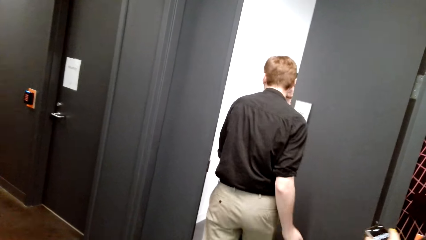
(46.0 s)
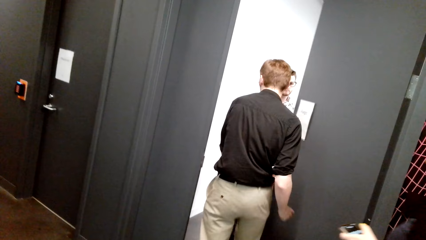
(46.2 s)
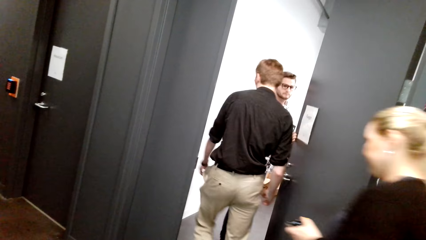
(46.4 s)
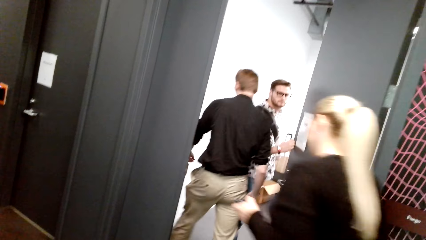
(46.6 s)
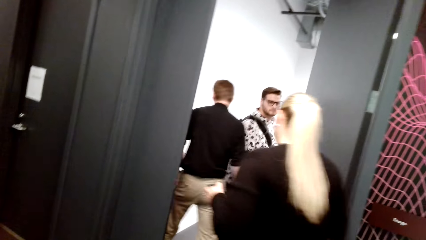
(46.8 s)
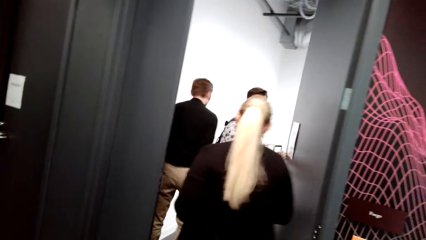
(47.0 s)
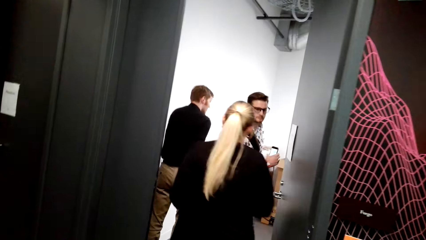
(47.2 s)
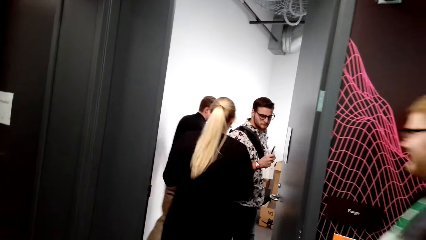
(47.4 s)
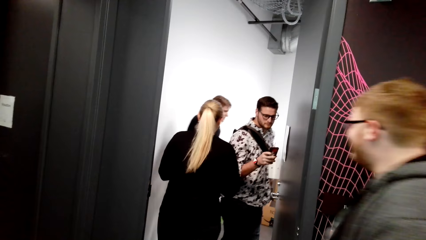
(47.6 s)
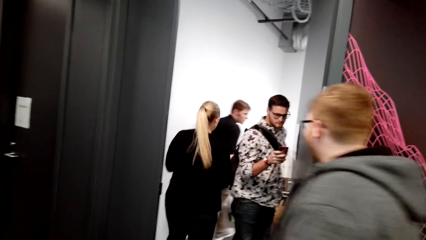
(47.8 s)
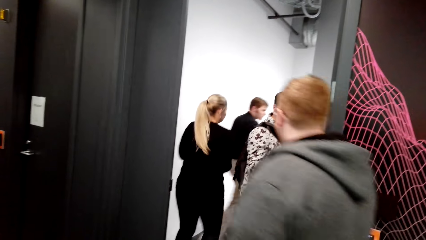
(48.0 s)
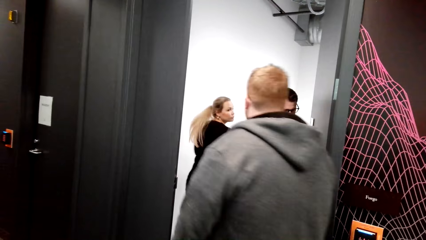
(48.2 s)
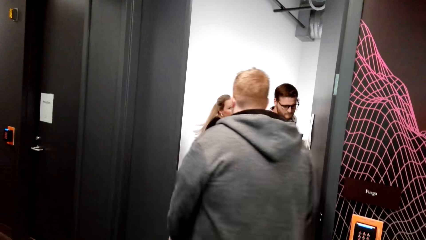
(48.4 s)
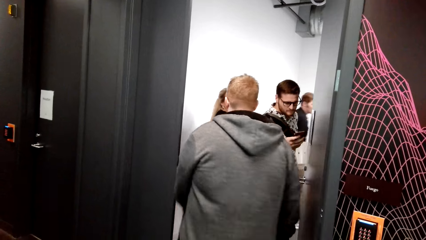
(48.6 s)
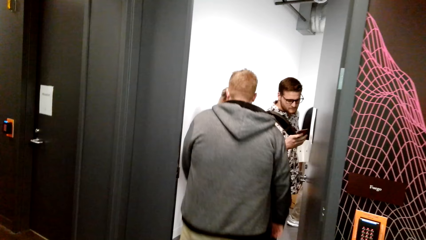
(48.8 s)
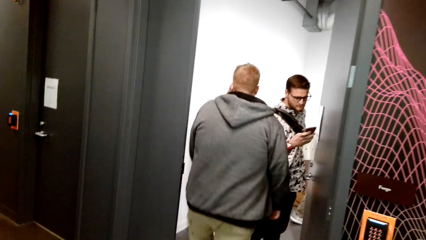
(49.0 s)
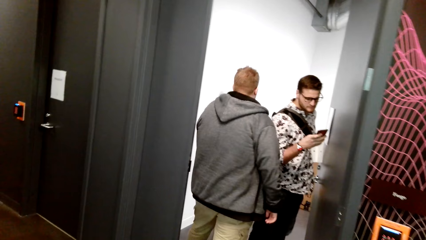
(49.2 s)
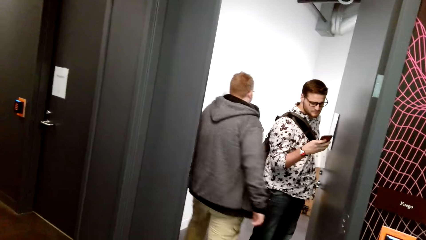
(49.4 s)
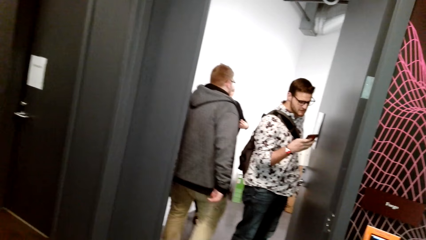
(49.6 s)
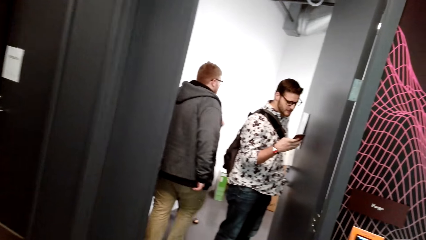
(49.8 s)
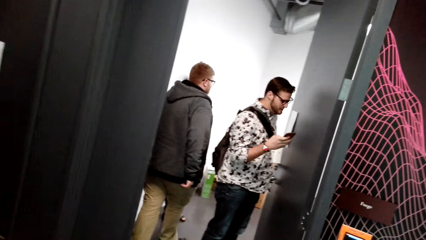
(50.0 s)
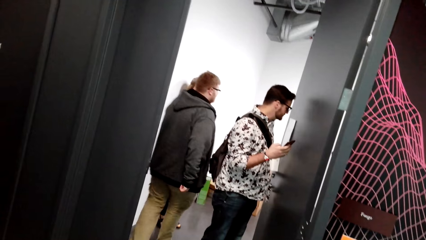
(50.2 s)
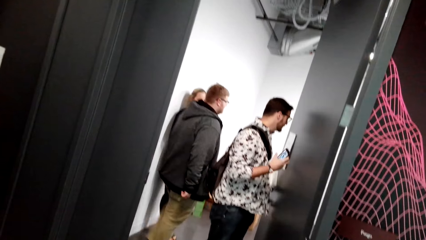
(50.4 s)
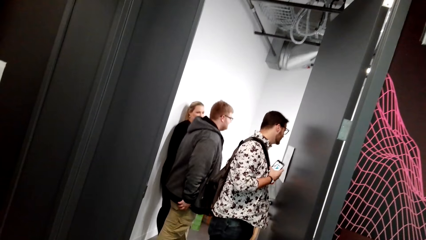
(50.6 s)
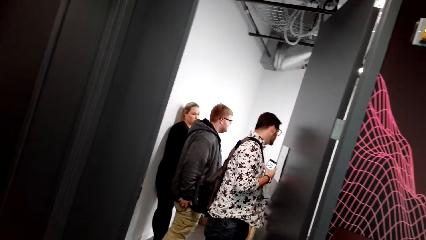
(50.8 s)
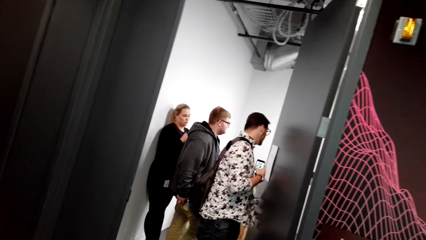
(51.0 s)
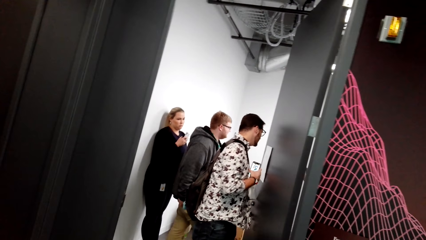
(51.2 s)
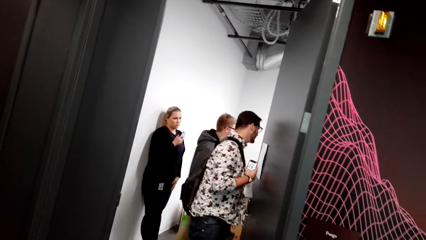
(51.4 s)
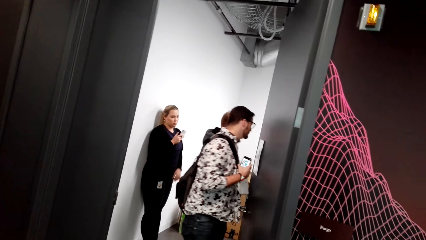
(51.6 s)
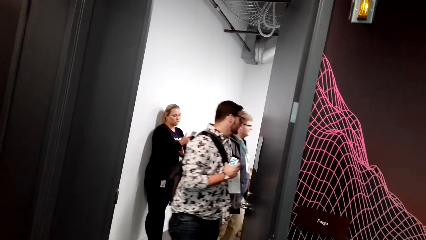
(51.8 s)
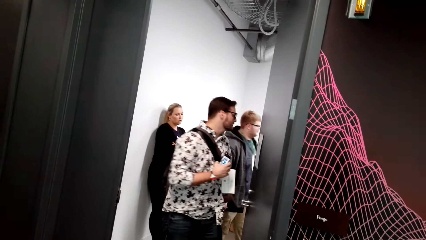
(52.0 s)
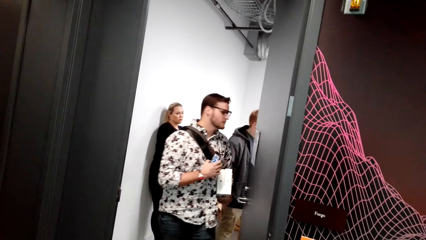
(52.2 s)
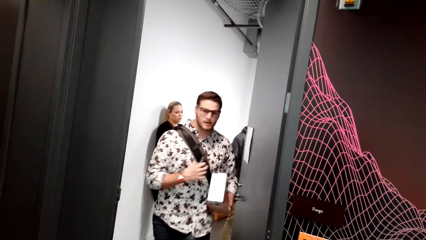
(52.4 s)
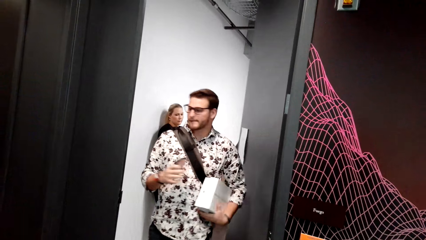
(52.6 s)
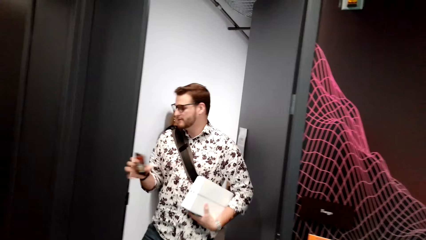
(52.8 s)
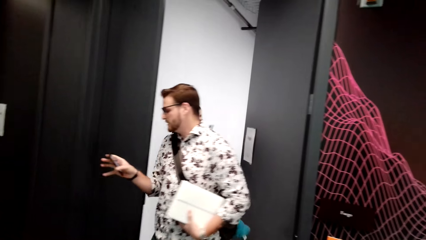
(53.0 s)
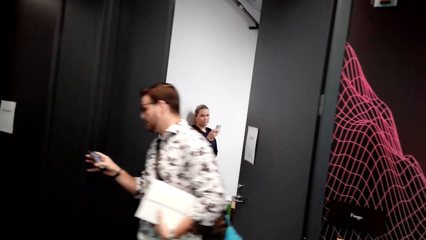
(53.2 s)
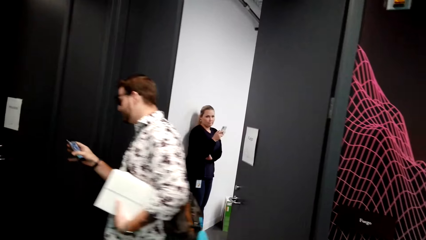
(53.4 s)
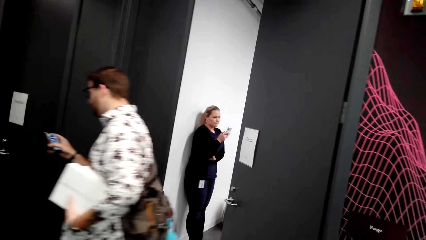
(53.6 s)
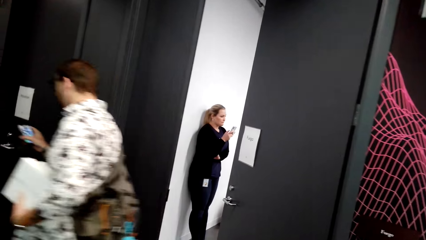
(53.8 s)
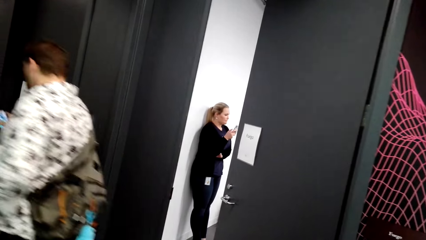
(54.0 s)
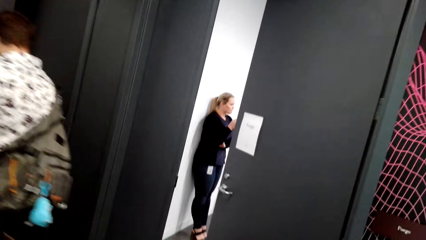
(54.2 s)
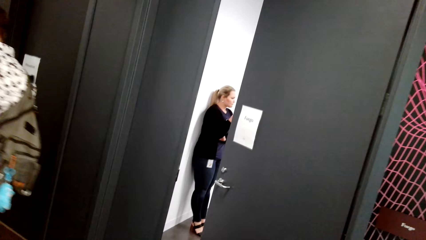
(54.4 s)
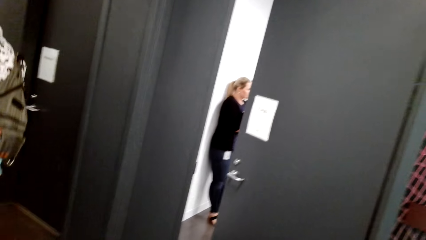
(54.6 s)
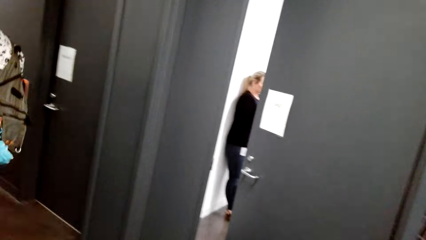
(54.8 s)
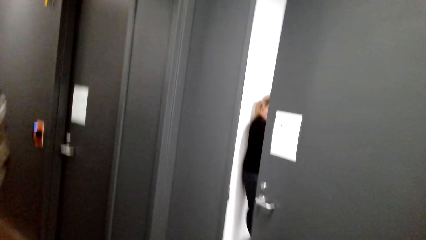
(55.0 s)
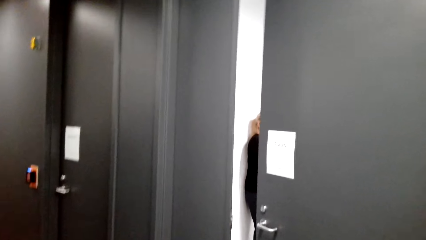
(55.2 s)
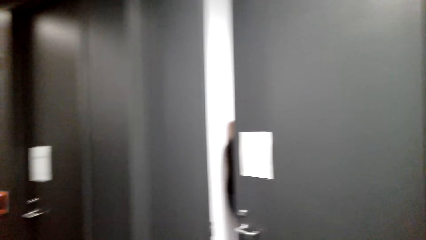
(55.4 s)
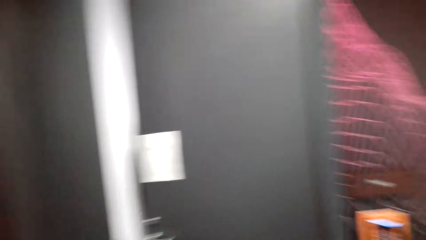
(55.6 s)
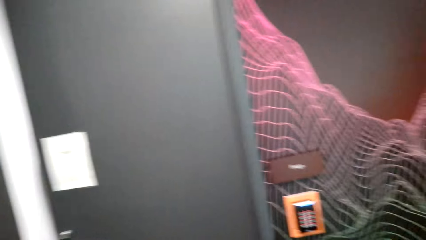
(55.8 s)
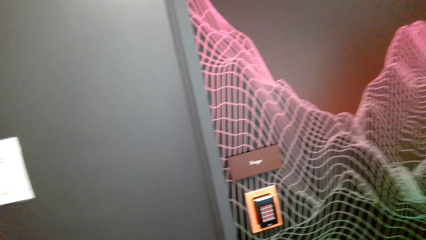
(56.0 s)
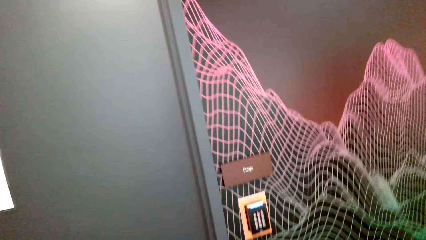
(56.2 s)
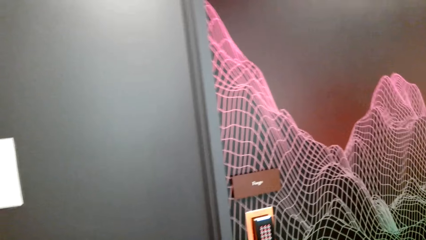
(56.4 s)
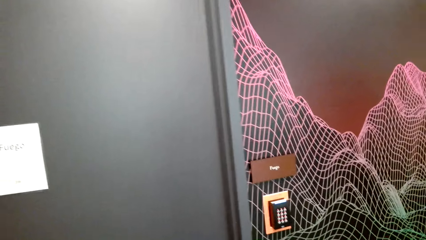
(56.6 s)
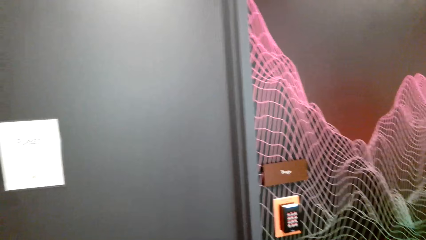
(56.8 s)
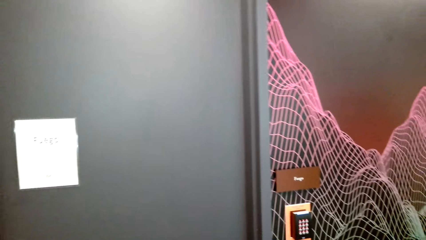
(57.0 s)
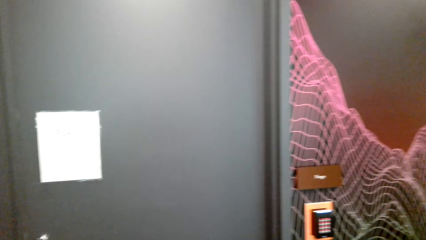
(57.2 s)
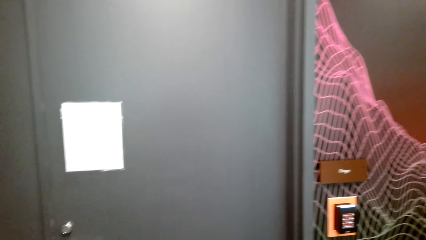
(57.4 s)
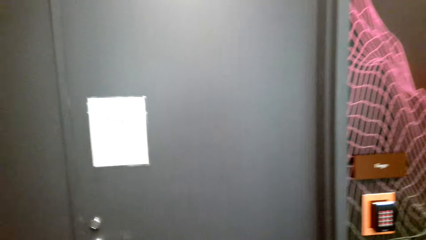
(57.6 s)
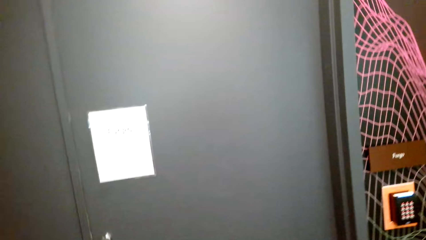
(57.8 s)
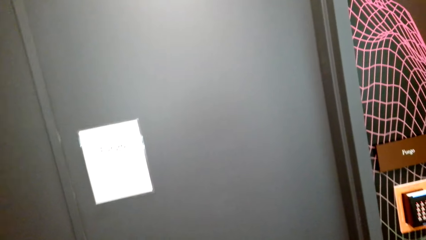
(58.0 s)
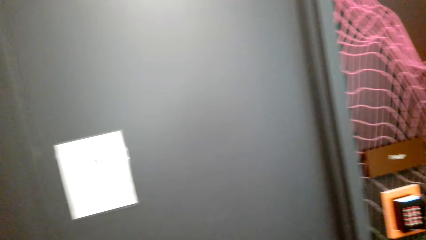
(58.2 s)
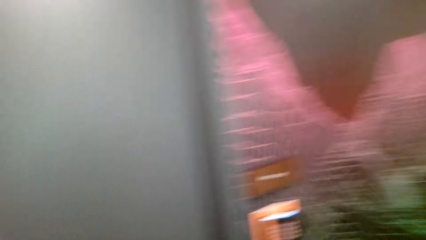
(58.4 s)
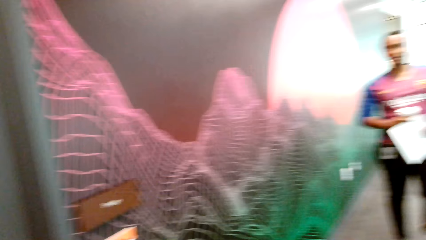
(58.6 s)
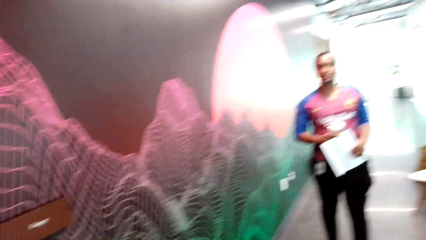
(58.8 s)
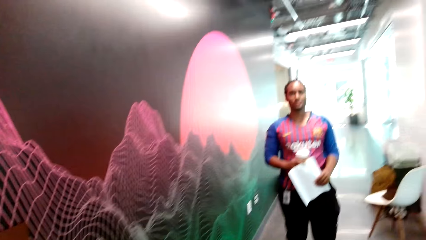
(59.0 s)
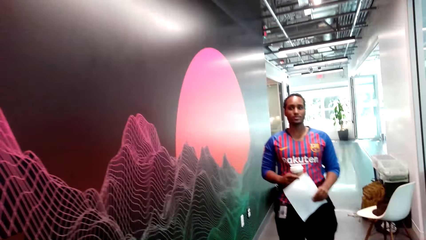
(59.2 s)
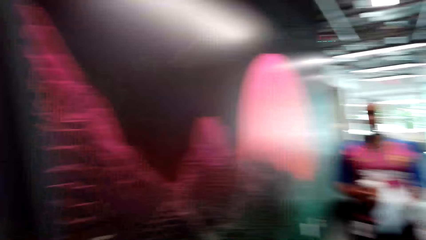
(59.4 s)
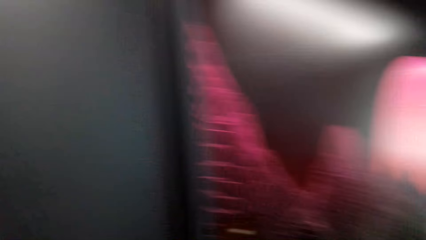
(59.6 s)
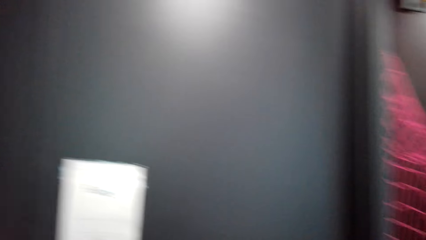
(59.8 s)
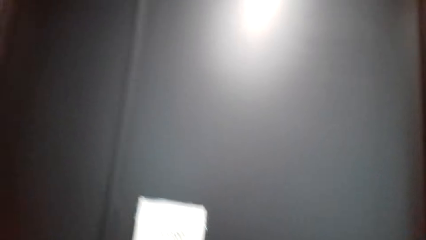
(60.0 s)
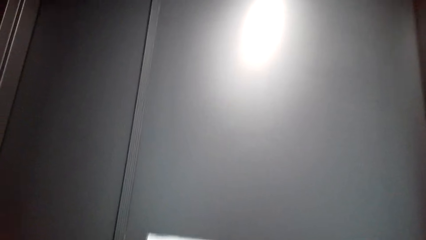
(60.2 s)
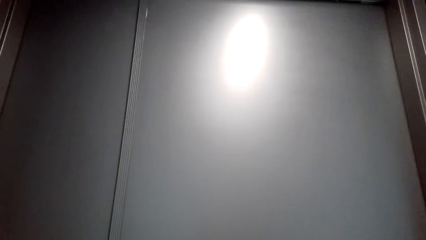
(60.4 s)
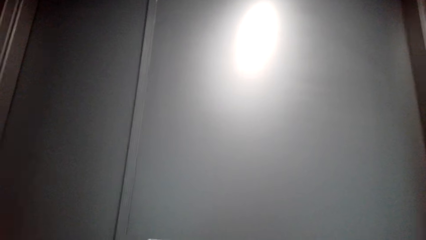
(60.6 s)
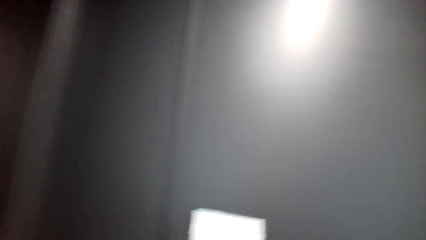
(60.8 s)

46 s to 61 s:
A man opens a door. Another man walks. Another man walks. The camera wearer looks around. Another man walks. The camera wearer looks around.
